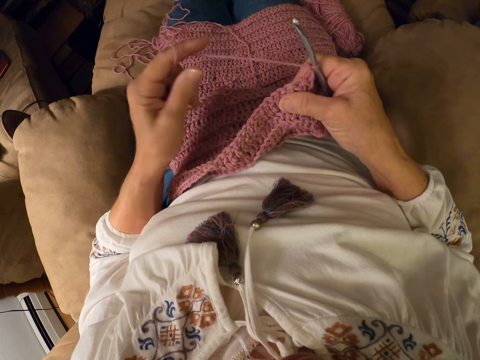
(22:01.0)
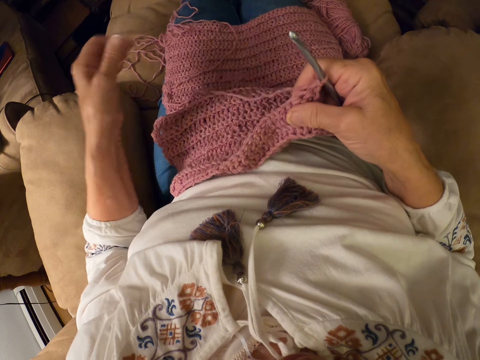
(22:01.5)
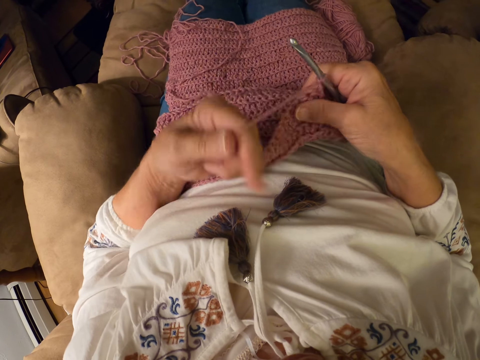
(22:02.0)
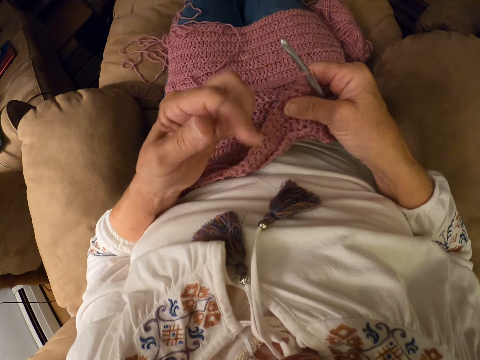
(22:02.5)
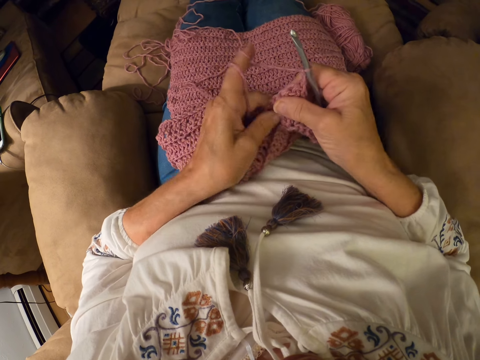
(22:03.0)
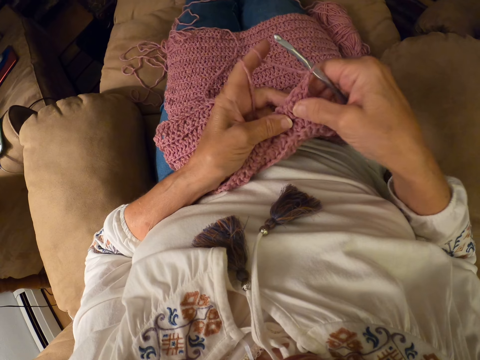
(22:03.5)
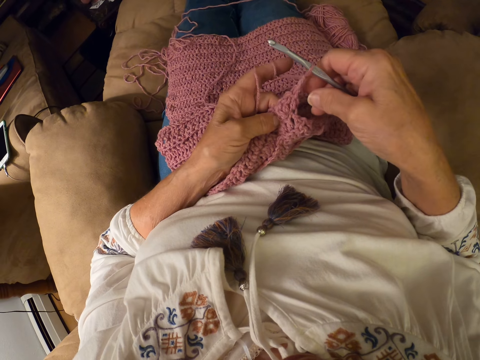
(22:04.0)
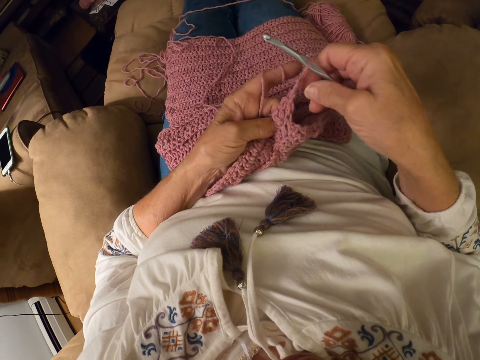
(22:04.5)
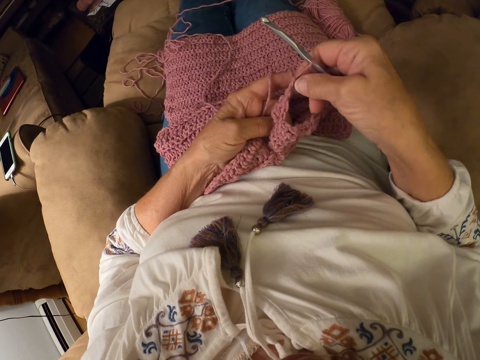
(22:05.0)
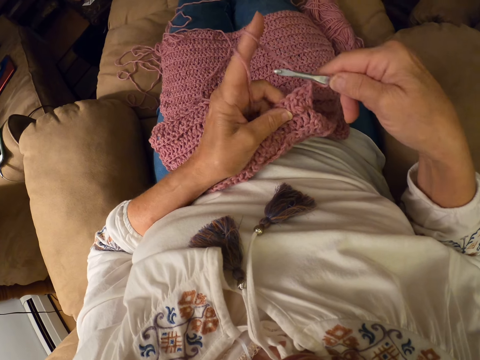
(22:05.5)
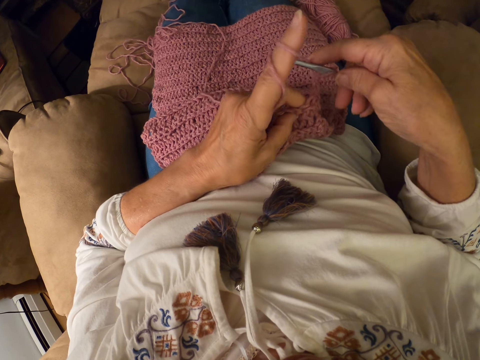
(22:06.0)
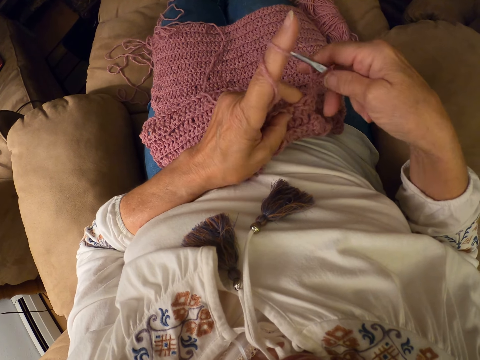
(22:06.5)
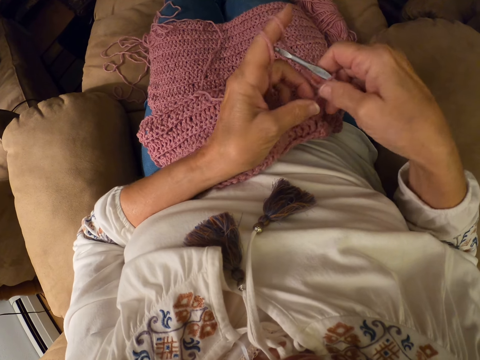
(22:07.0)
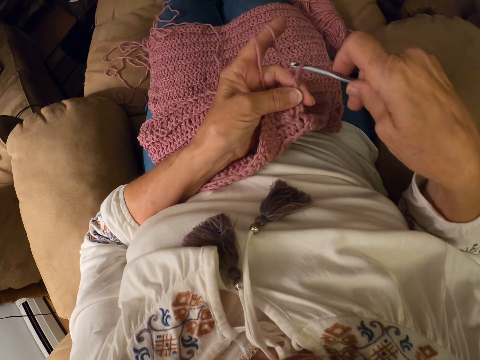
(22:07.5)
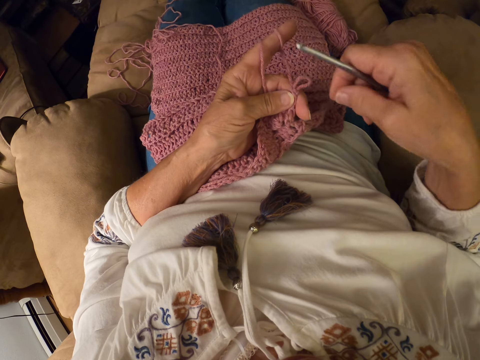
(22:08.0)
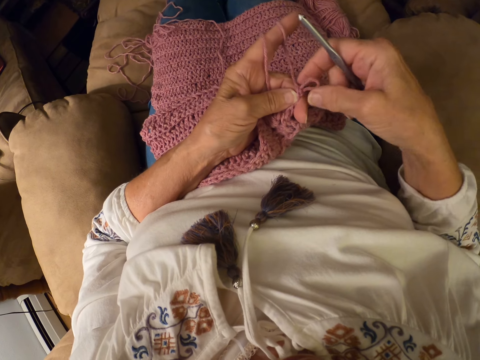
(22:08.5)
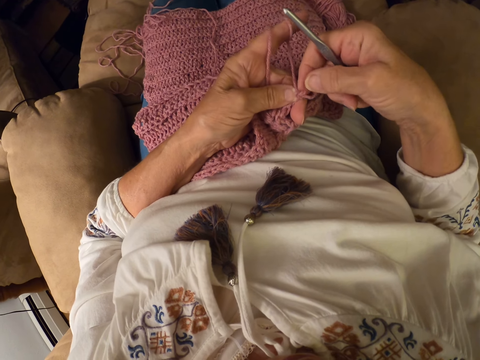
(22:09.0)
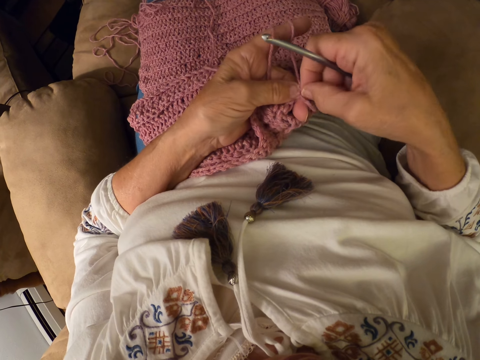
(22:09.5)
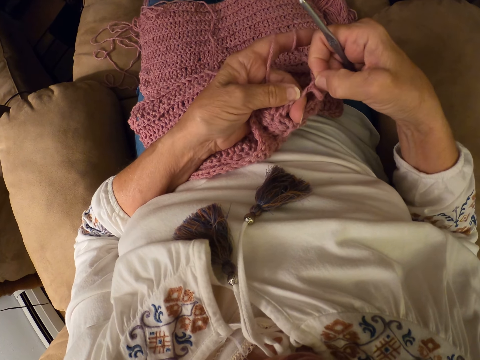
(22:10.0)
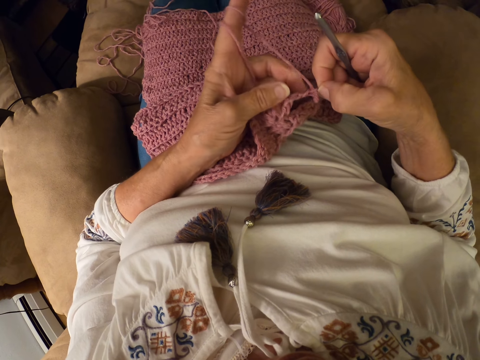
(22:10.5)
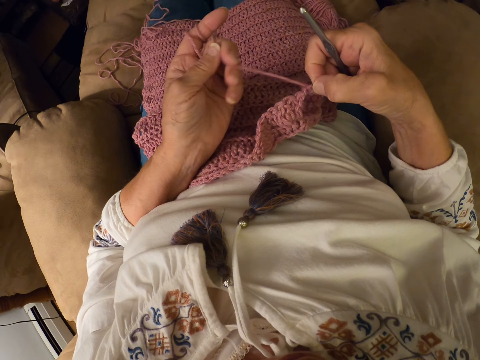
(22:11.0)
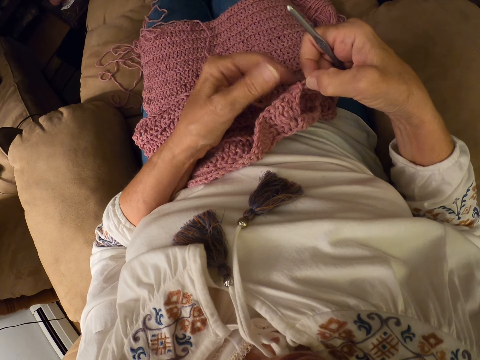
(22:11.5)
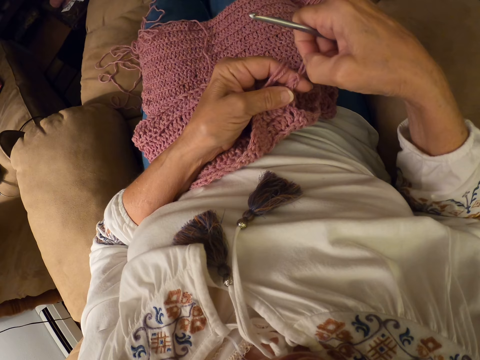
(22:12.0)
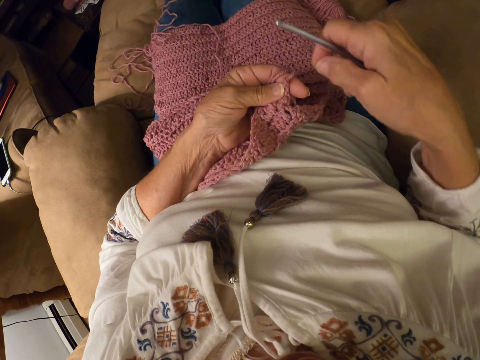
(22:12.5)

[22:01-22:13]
The camera wearer unrolls the yarn off her finger. She rolls the yarn on her finger. She rolls the yarn around the crochet hook. She knits the crochet with the crochet hook. She removes the crochet hook from the fabric. She adjusts the yarn with her hands. She unties a knot with her hands.

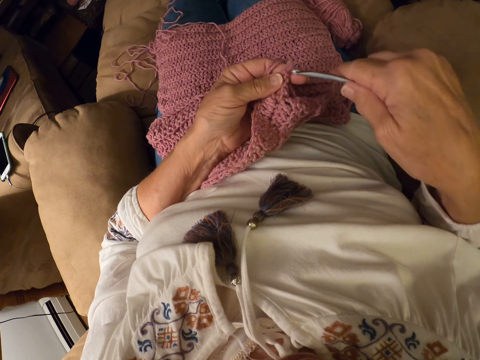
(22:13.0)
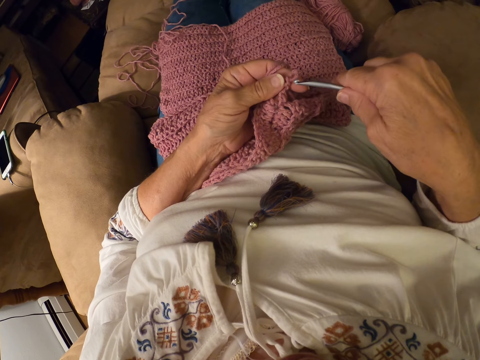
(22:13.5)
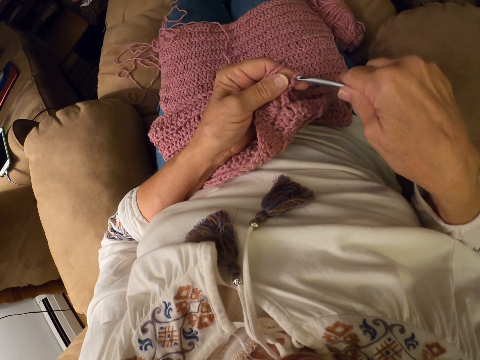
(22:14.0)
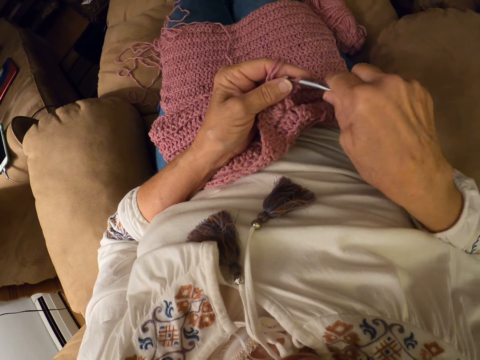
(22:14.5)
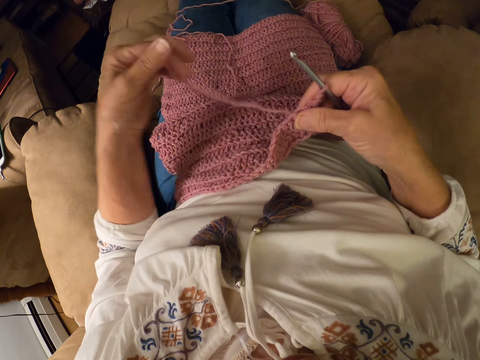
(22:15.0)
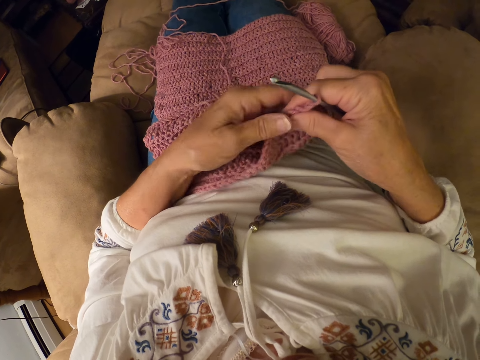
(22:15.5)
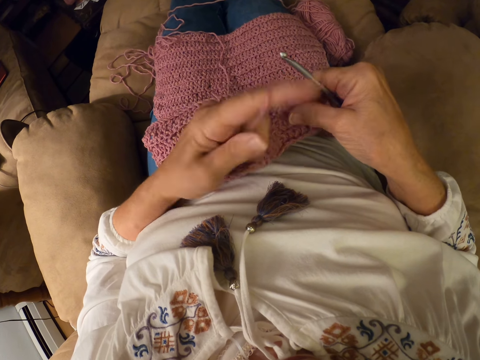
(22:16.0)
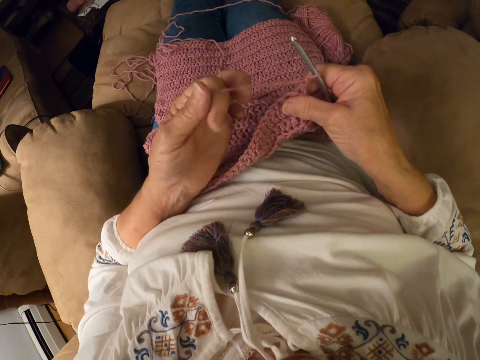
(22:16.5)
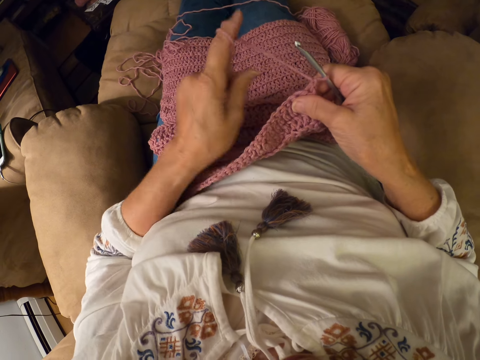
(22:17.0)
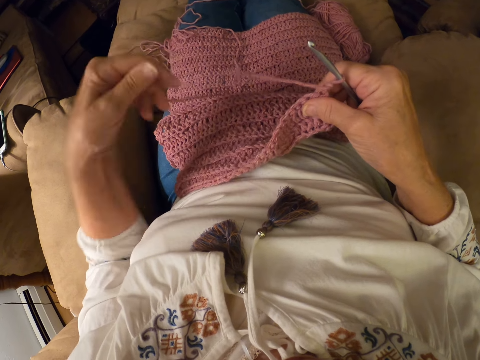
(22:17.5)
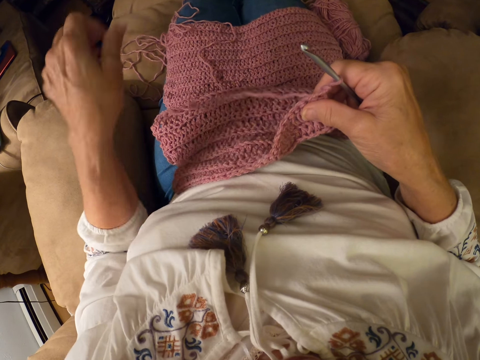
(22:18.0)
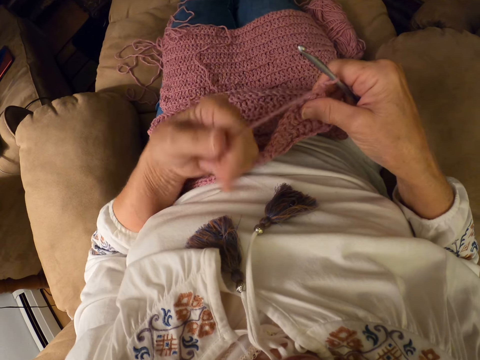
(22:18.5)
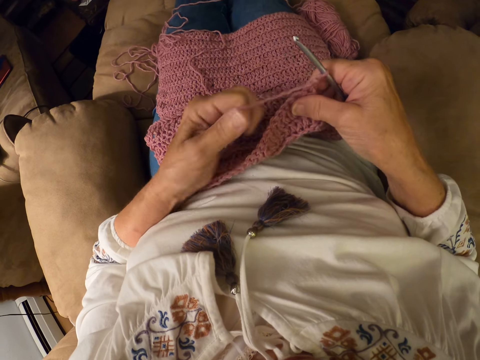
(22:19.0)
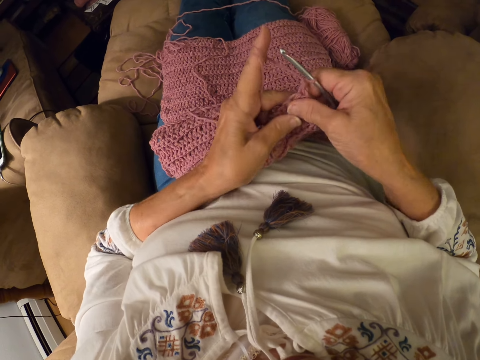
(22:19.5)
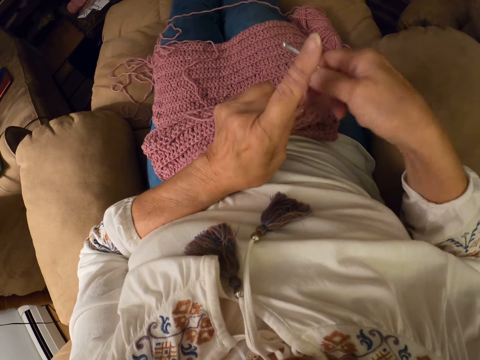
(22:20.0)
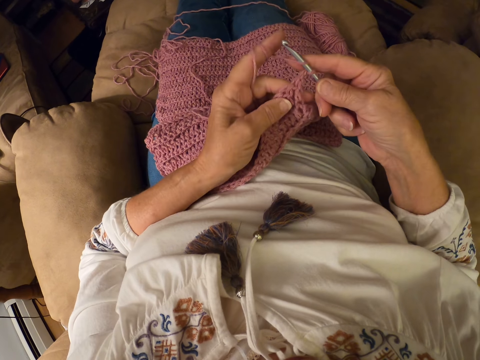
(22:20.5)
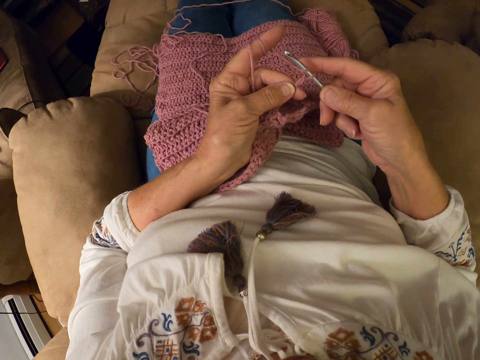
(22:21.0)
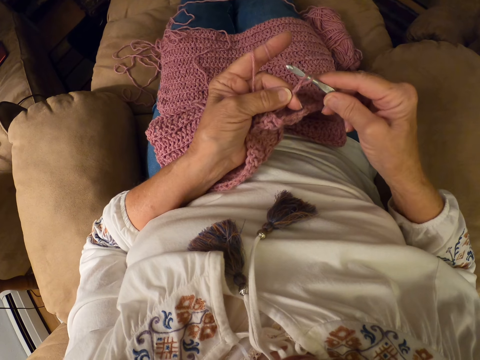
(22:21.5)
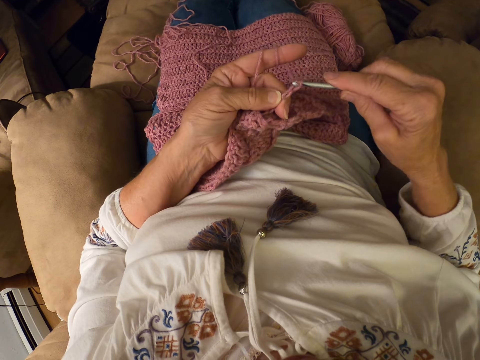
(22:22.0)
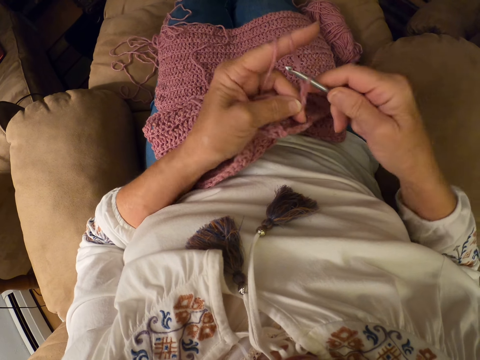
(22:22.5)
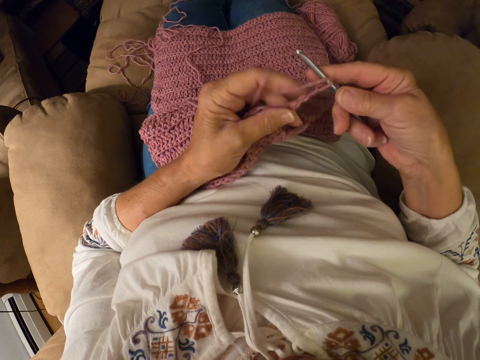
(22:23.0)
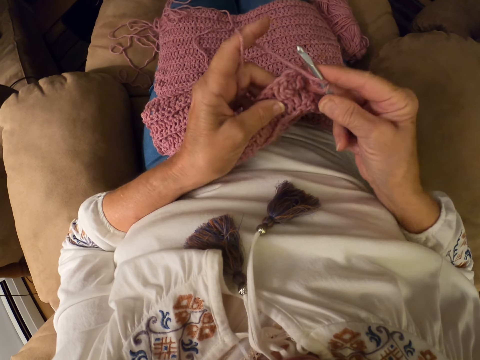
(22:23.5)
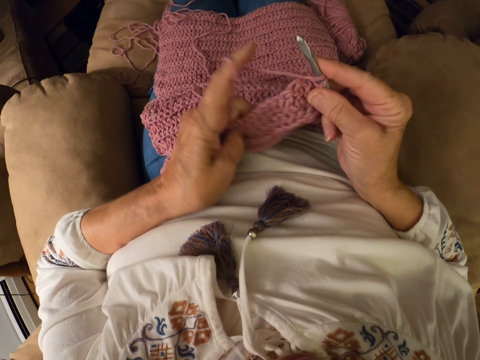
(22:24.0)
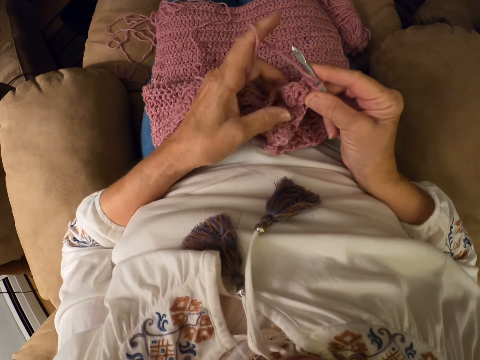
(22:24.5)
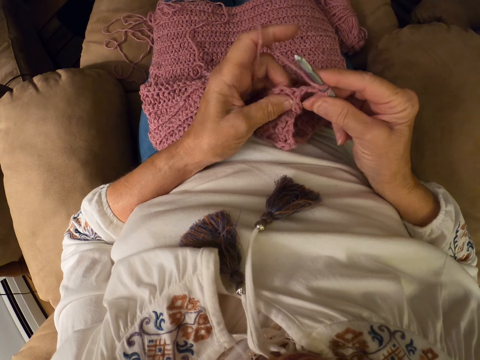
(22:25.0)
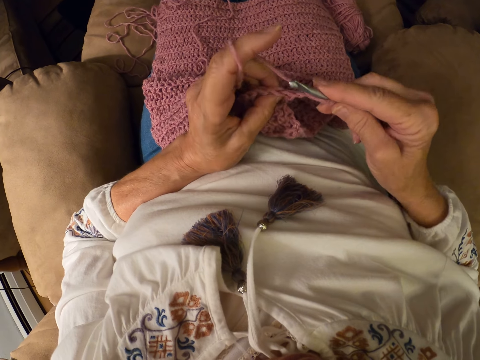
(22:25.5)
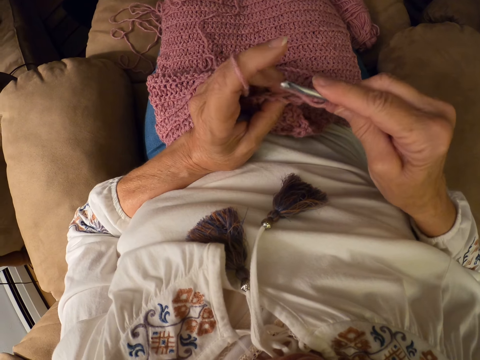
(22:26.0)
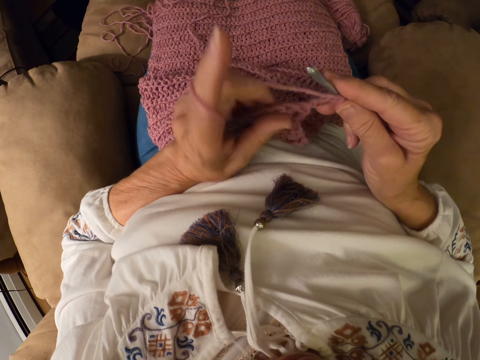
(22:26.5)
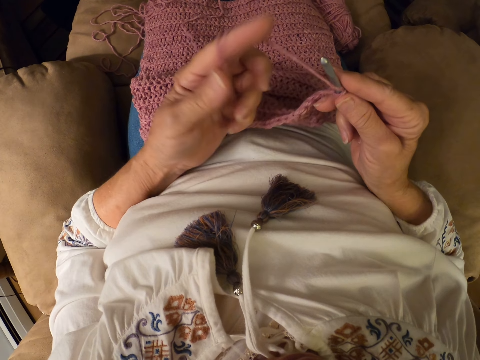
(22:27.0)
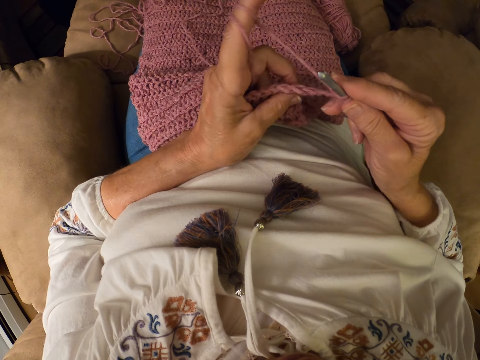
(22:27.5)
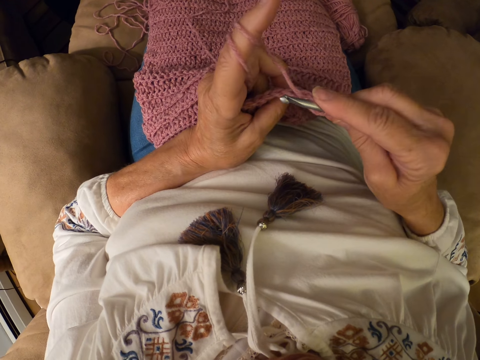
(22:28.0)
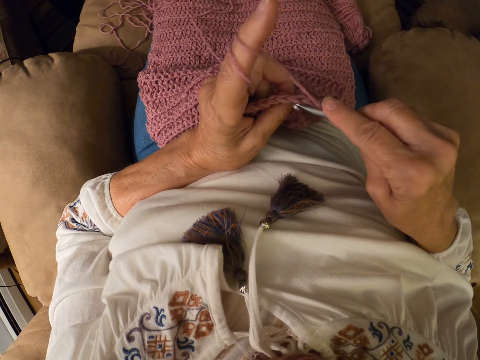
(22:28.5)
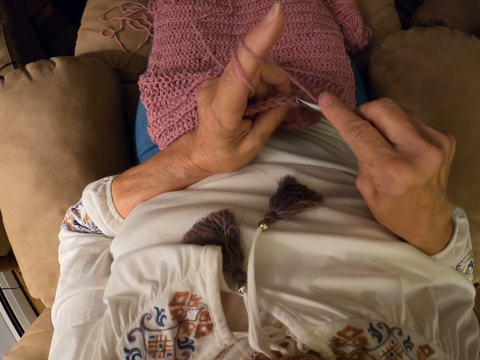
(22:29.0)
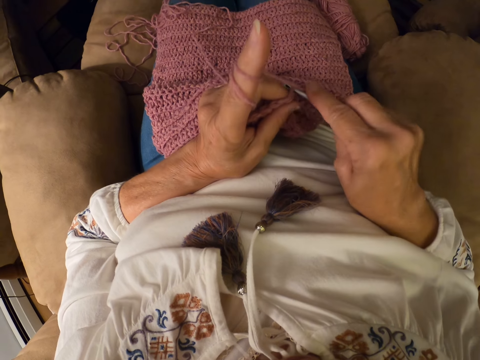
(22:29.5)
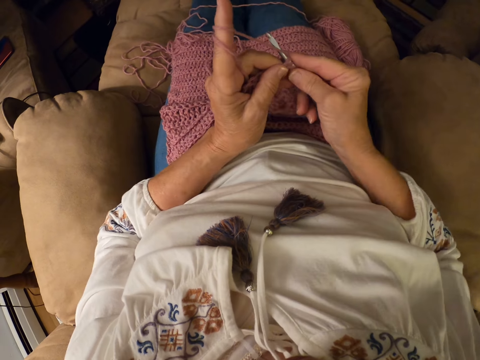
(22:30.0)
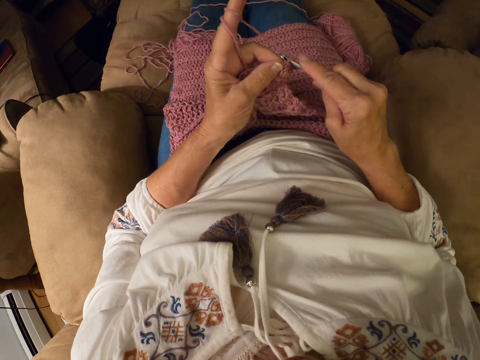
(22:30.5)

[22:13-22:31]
The camera wearer inserts the crochet hook into the fabric. She releases the yarn from her left hand. She rolls the yarn around her left index finger. She unrolls the yarn off her finger. She rolls the yarn onto her finger. She knits the crochet with the crochet hook. She adjusts the crochet on her lap. She rolls the yarn around her left index finger. She knits the crochet with the crochet hook.
